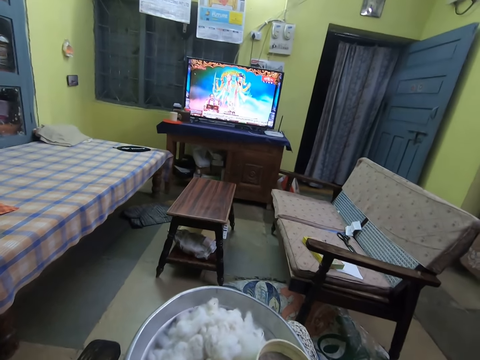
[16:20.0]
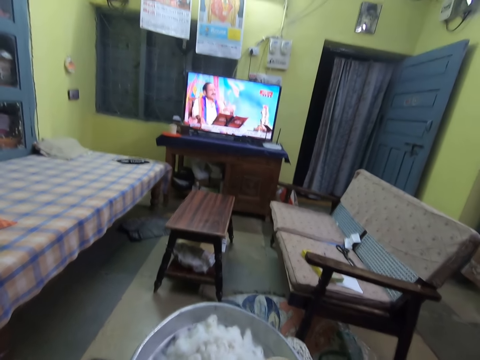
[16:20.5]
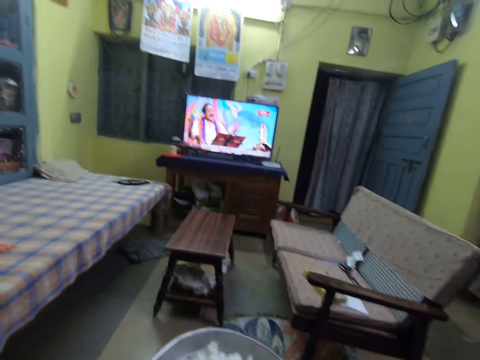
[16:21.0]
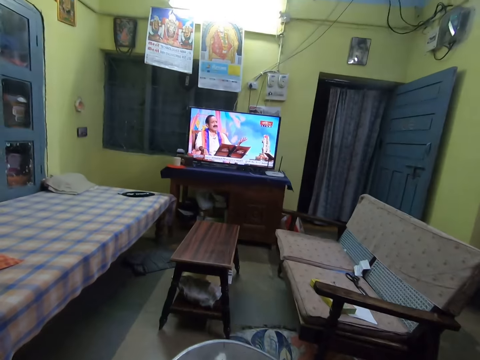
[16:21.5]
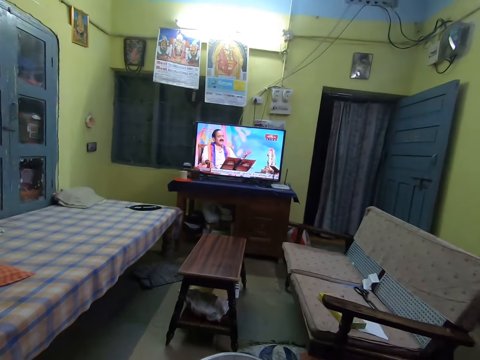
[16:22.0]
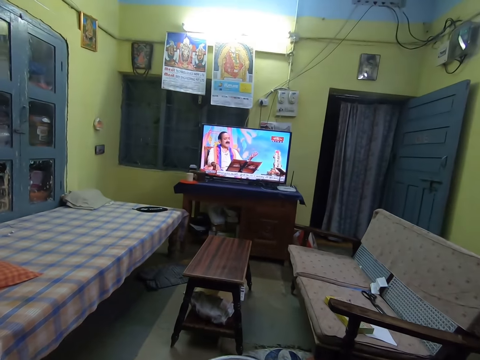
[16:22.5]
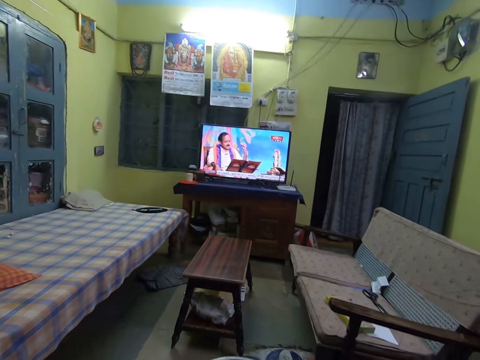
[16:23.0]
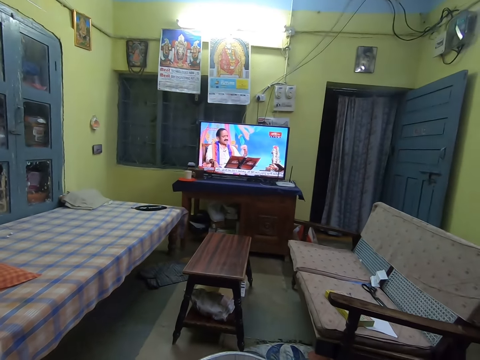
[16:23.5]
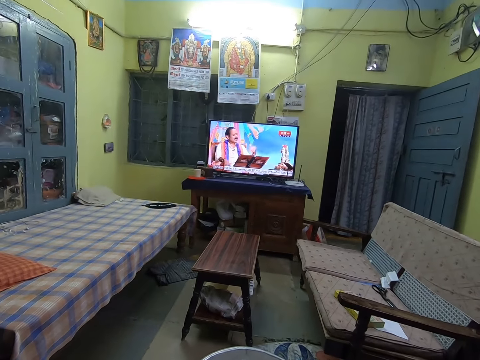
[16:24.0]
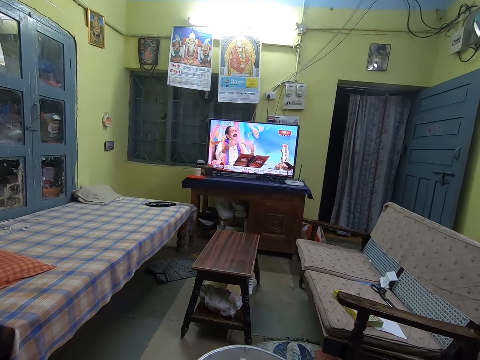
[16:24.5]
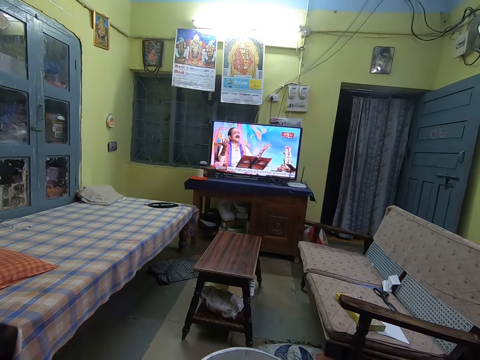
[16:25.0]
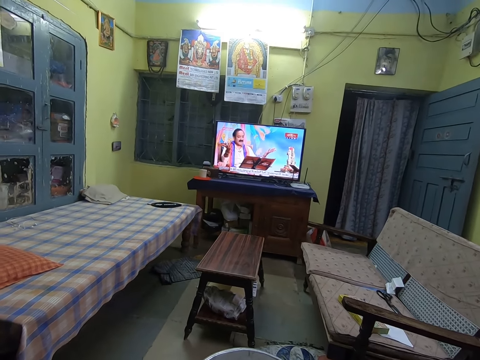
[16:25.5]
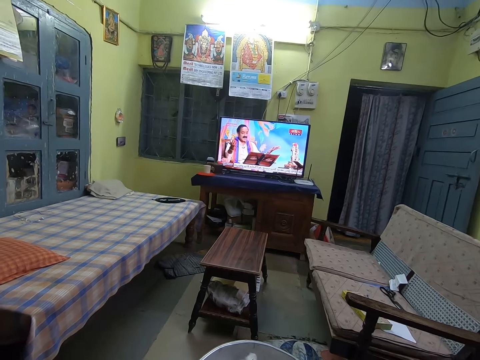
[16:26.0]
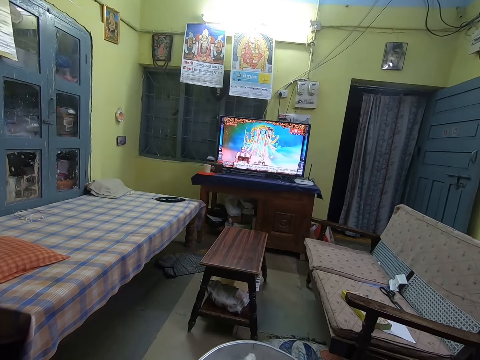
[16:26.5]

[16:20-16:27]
The camera wearer watches the television.

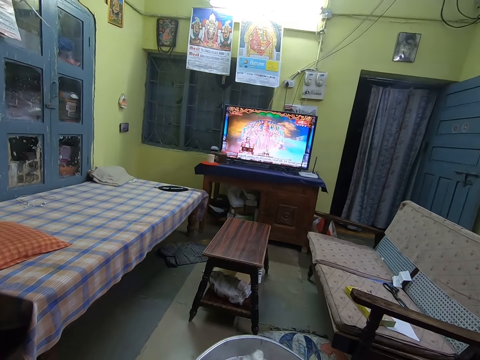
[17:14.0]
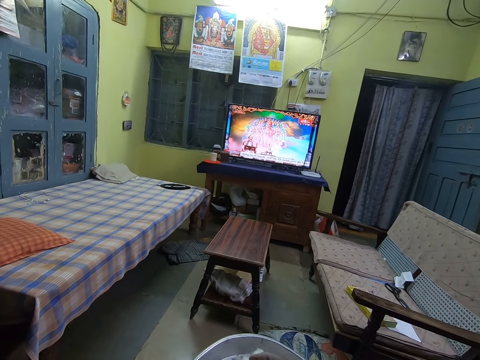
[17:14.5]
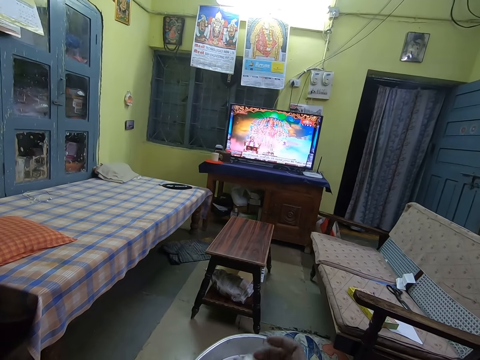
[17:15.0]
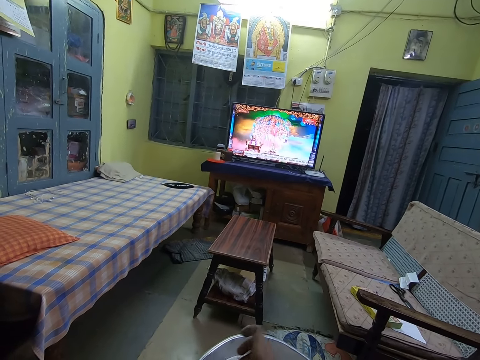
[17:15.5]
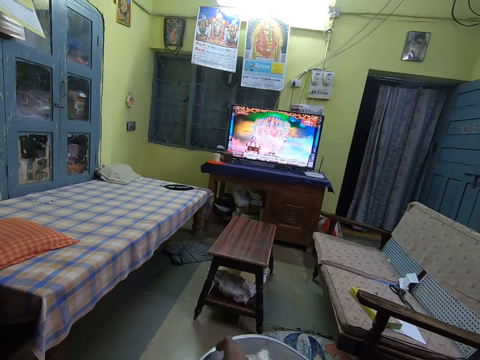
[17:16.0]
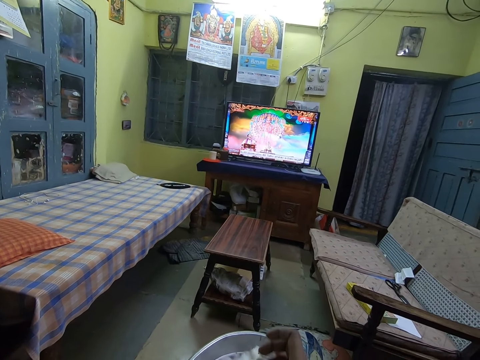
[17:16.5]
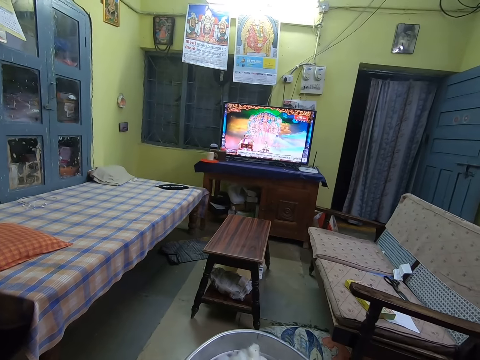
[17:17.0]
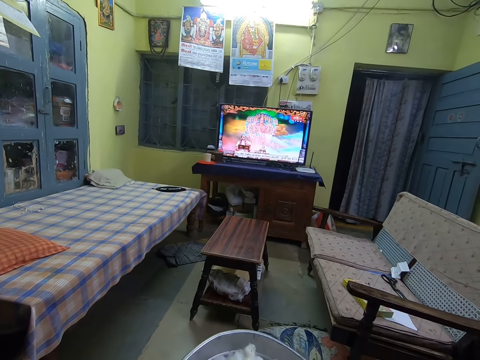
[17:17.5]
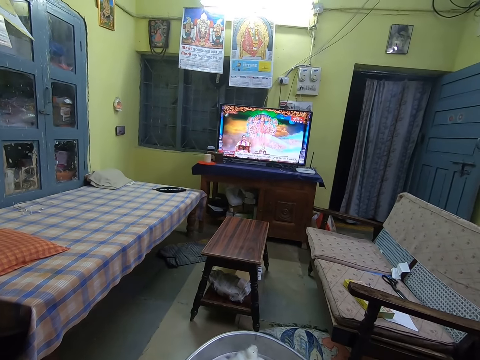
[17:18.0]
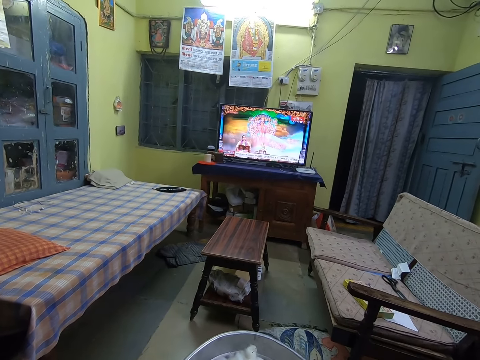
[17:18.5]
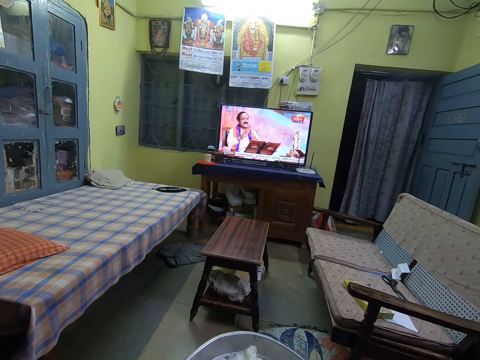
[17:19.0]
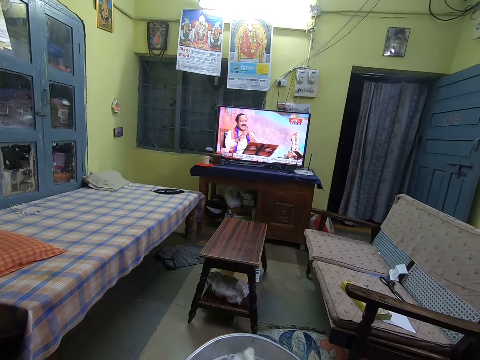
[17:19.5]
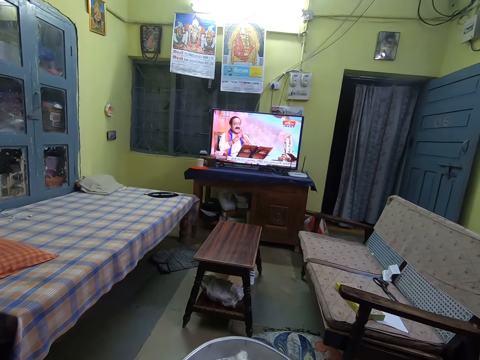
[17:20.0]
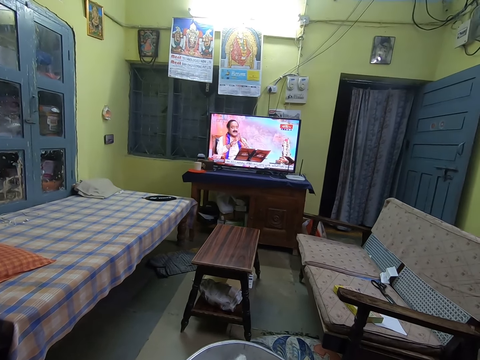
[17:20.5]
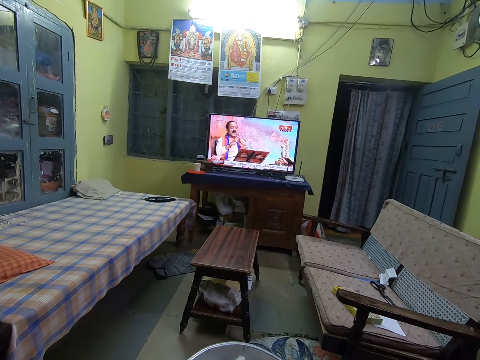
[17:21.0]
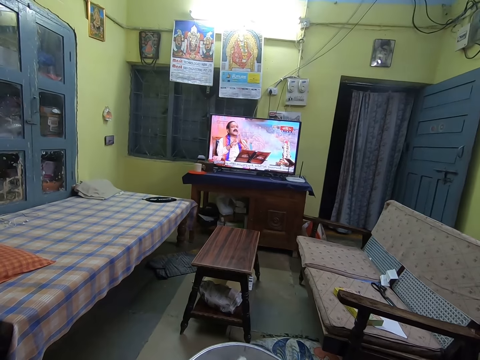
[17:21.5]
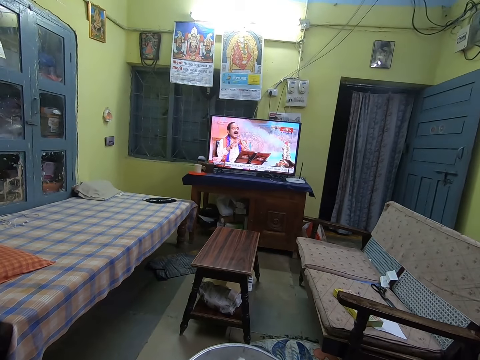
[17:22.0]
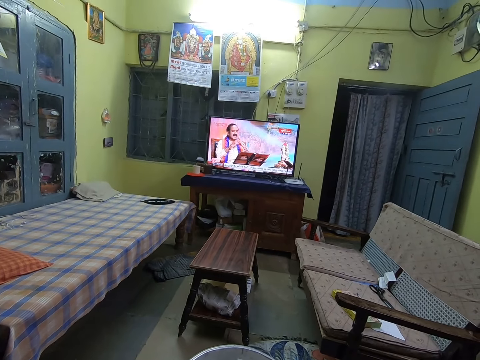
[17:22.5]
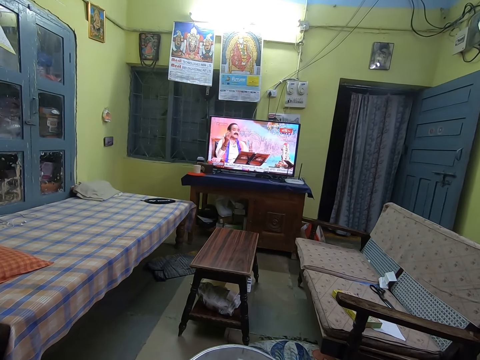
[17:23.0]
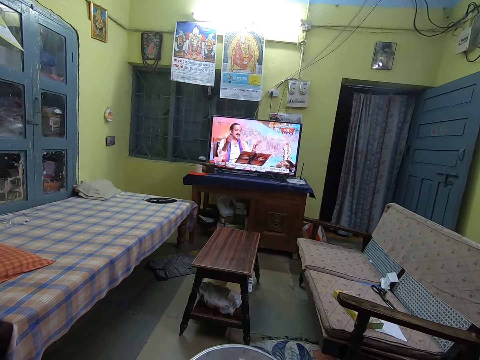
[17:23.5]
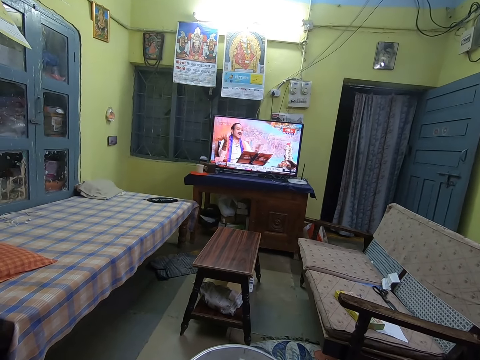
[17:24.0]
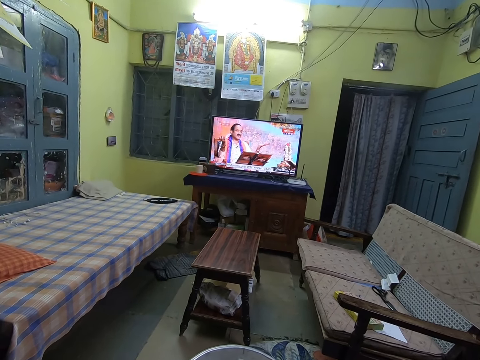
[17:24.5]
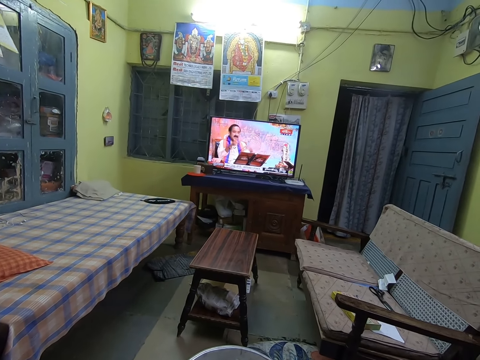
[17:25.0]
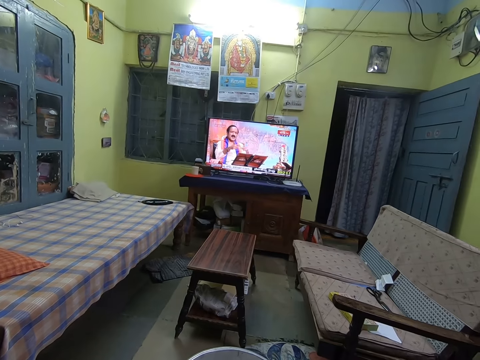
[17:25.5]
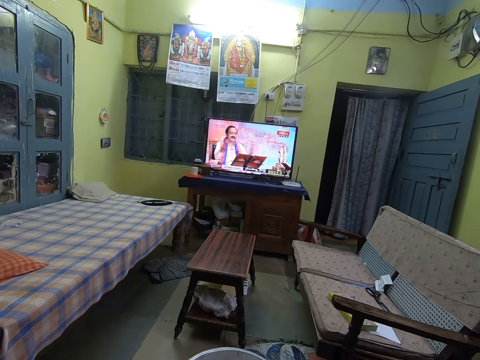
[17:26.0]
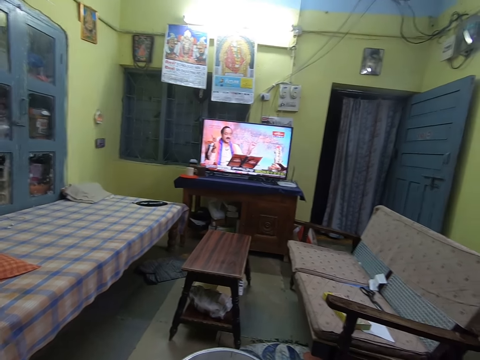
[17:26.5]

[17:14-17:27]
The camera wearer touches the cotton wool. They watch the television.

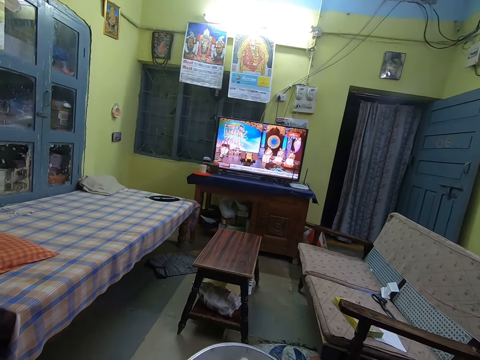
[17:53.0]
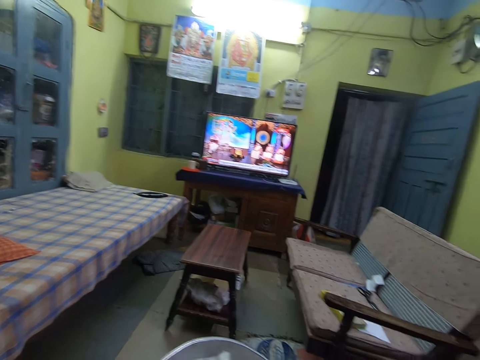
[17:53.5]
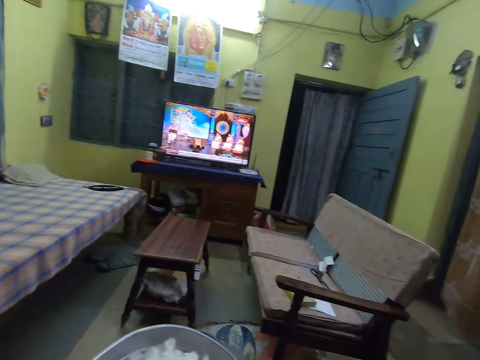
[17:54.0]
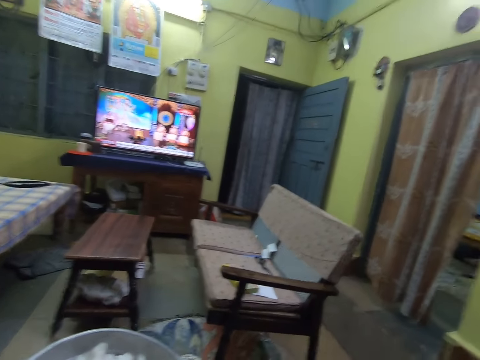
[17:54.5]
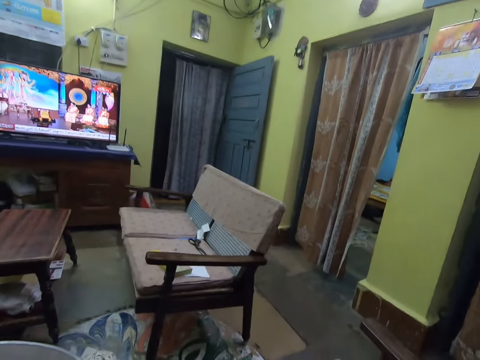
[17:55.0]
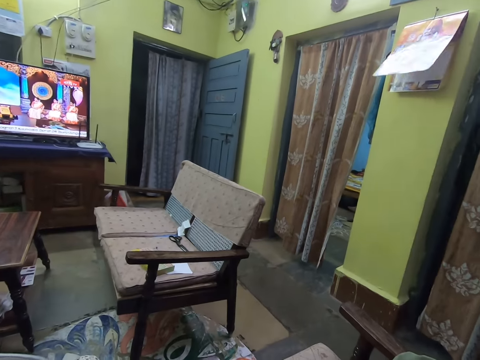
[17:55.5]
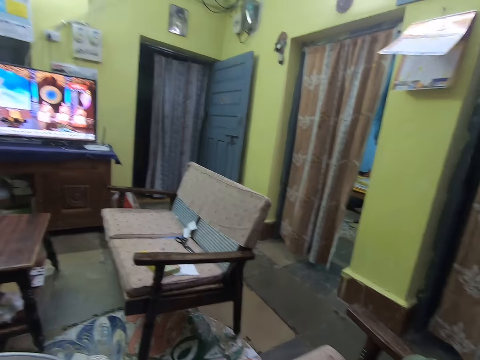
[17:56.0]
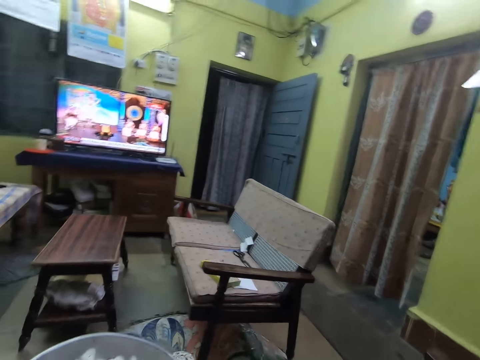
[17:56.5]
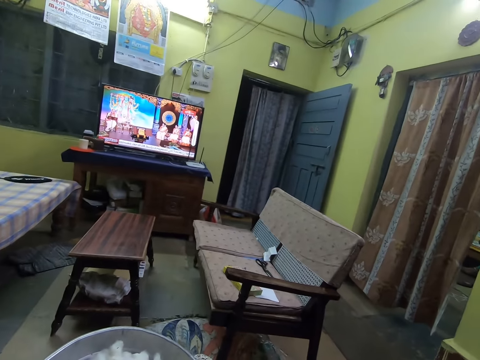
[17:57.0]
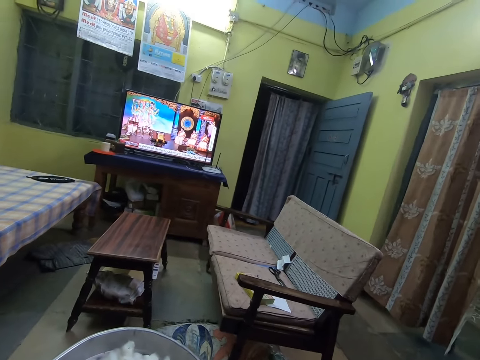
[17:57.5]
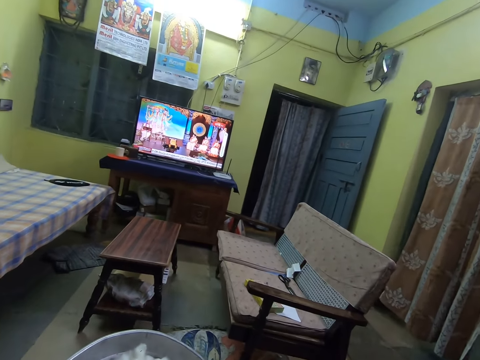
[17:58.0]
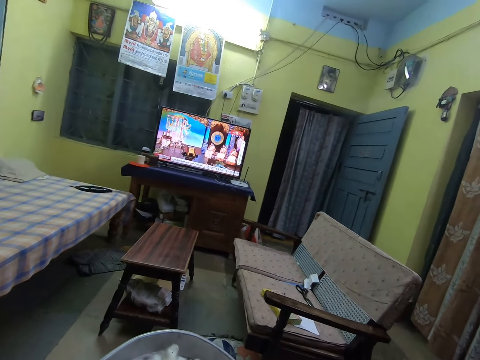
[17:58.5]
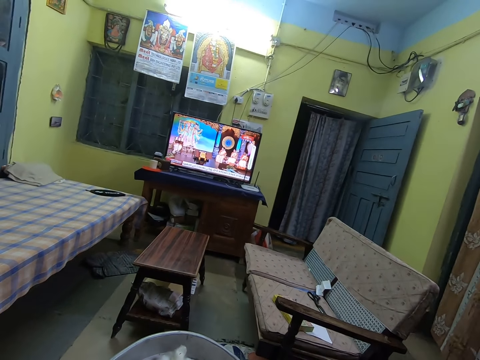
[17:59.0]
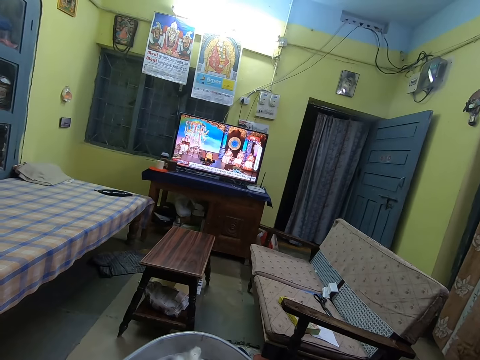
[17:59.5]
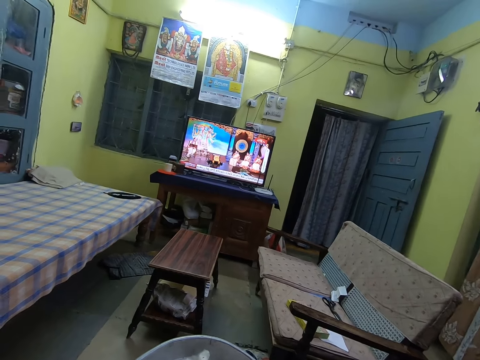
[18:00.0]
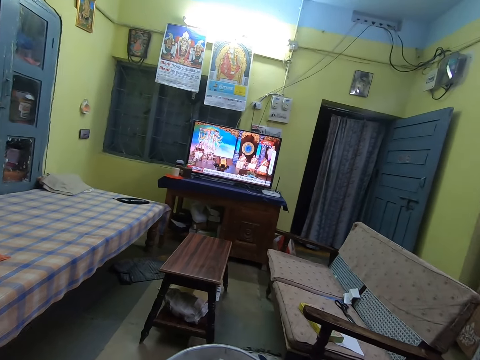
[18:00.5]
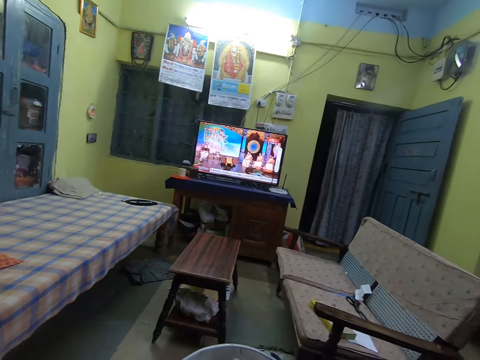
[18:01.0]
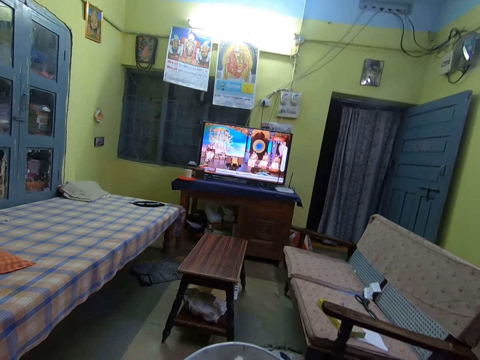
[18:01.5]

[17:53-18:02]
The camera wearer looks around the house. They watch the television.
